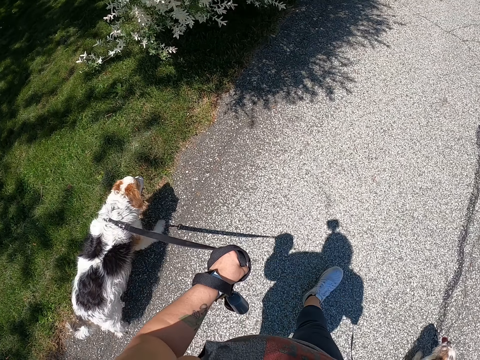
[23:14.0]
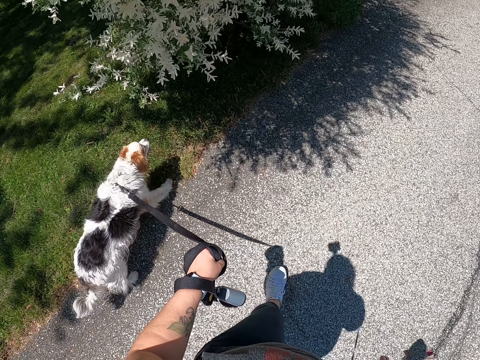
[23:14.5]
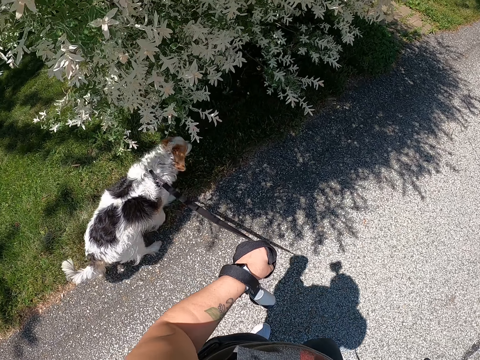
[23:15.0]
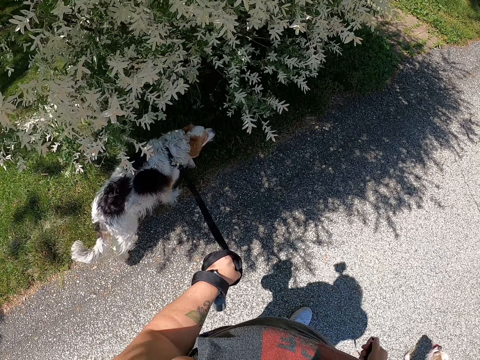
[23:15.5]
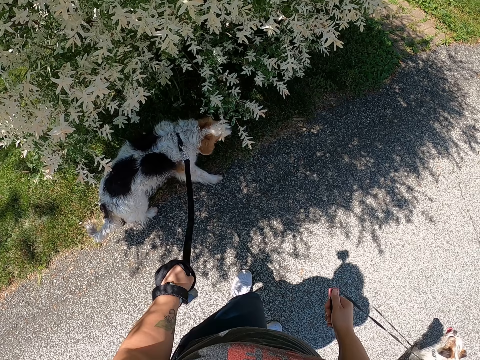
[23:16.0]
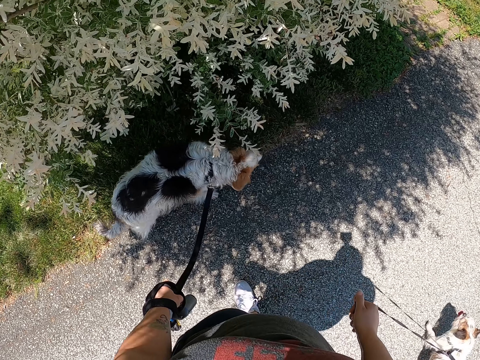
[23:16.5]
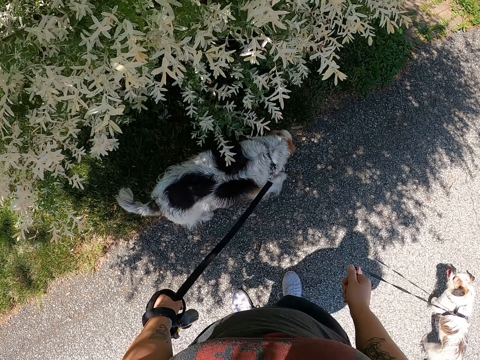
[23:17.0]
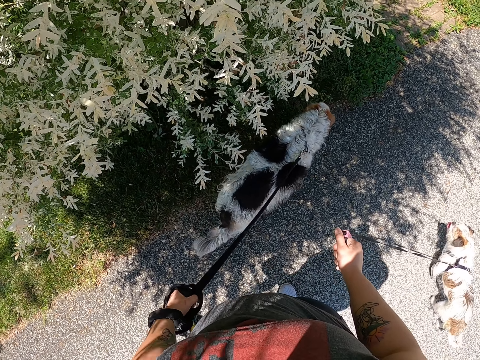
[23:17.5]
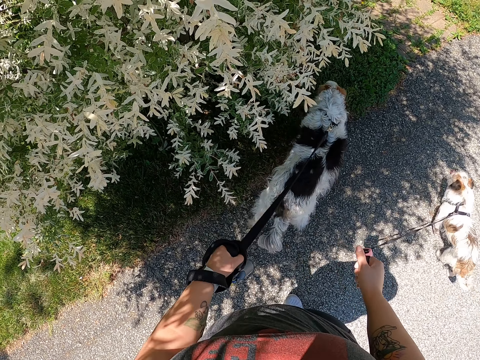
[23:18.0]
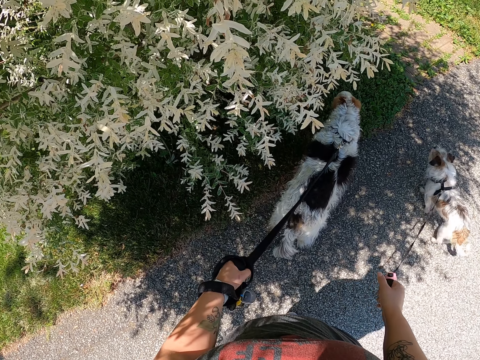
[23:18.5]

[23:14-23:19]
The camera wearer stops dogs on a shade.

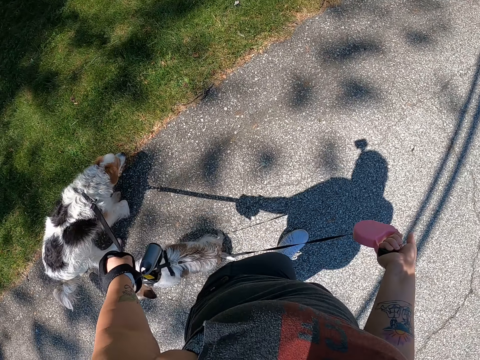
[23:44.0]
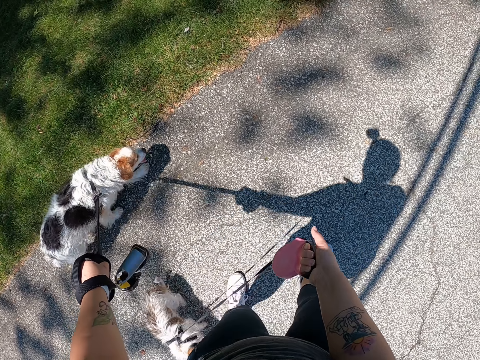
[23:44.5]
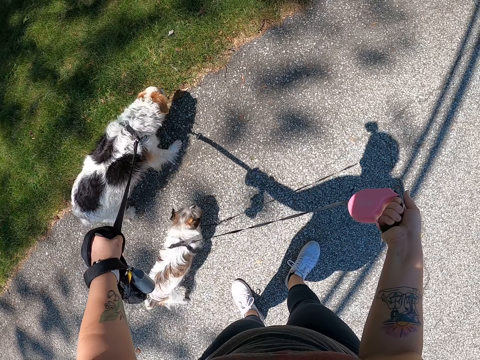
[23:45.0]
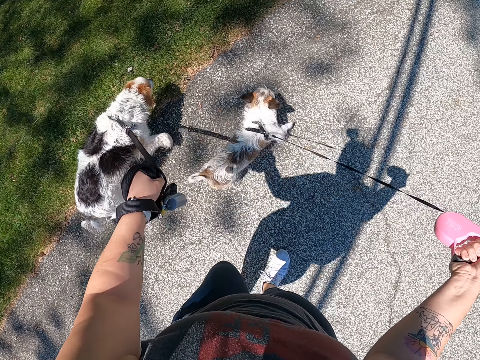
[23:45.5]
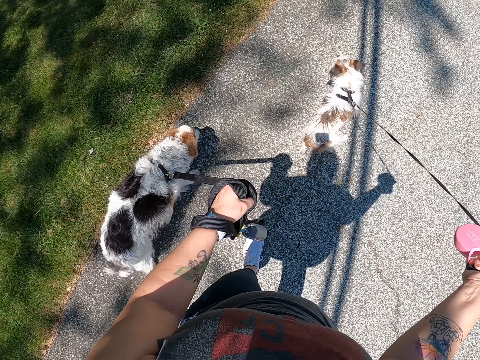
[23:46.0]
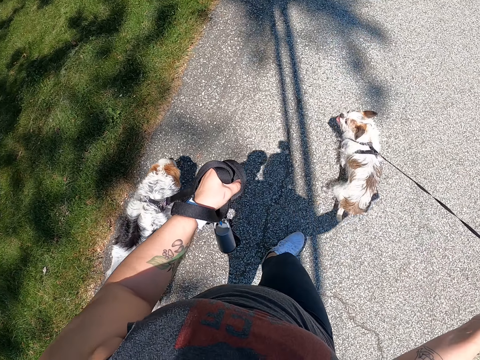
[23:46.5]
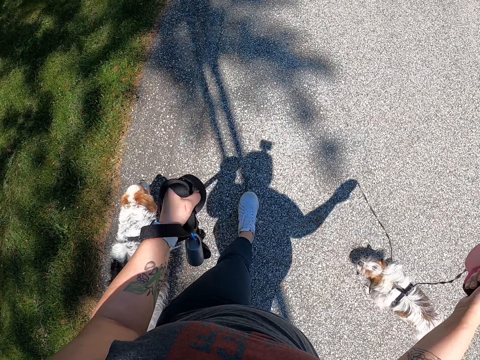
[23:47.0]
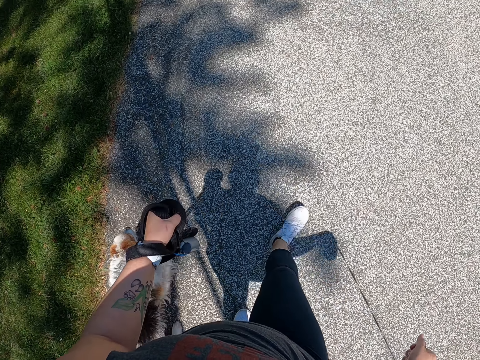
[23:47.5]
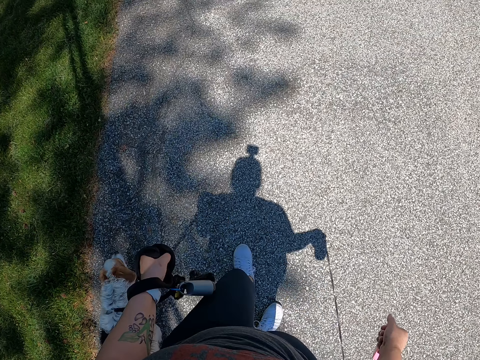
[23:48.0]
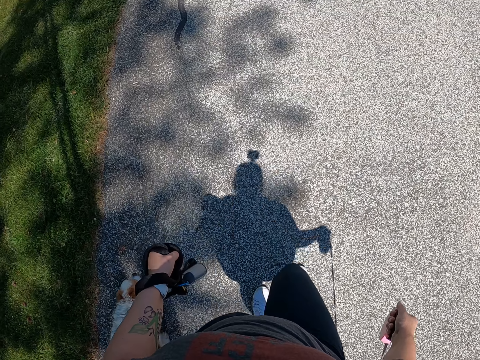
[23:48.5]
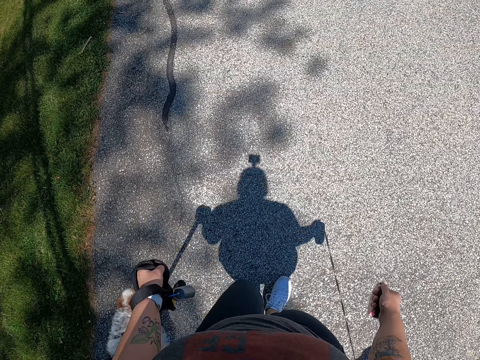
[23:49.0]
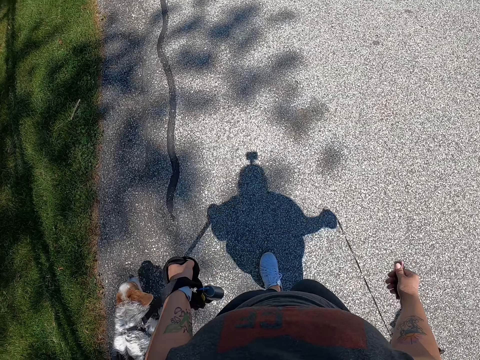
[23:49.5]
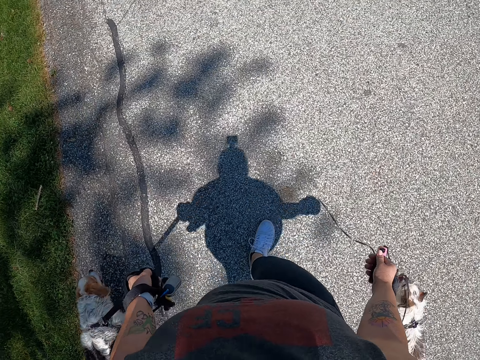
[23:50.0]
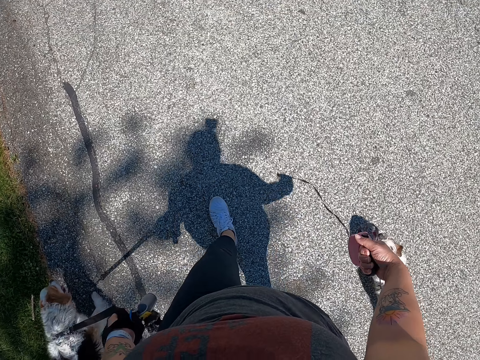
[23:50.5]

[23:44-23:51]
The camera wearer pulls the dog leash.

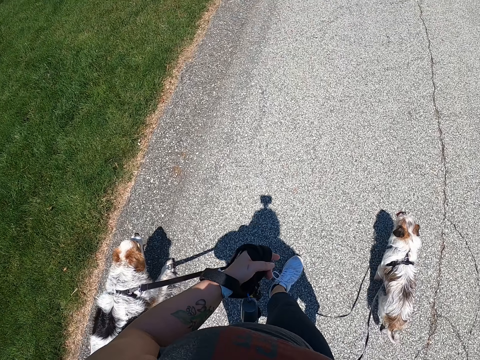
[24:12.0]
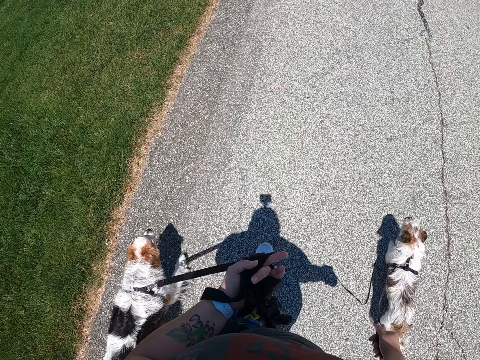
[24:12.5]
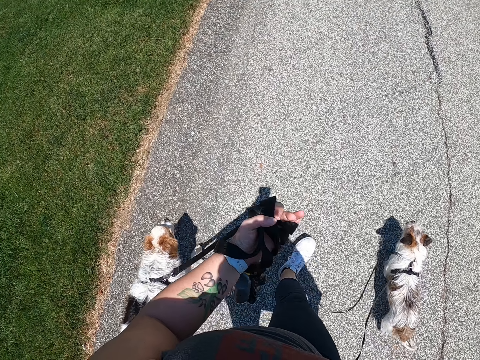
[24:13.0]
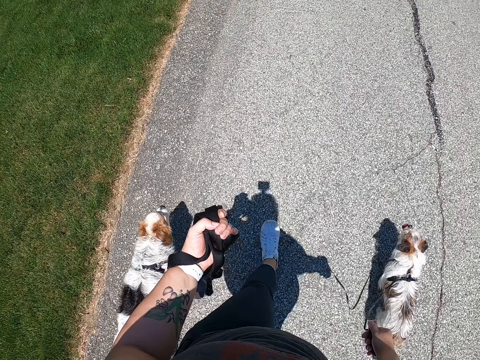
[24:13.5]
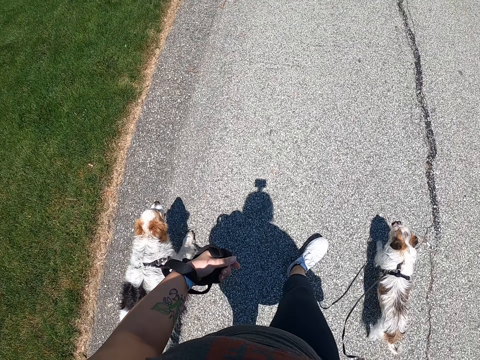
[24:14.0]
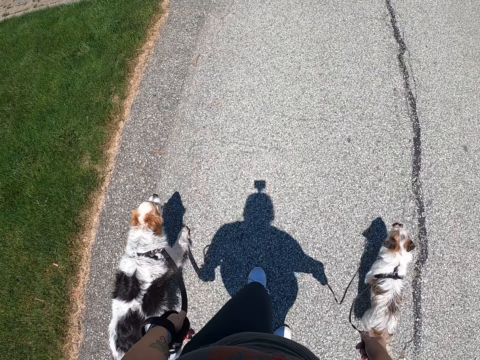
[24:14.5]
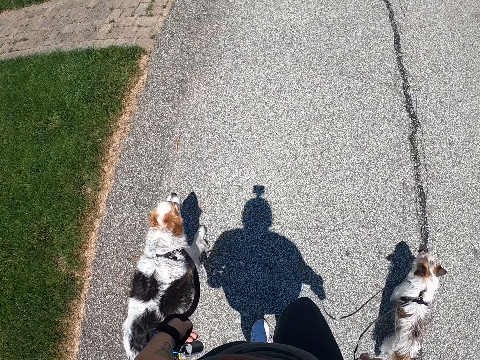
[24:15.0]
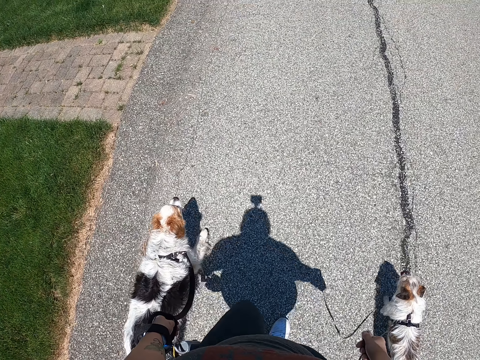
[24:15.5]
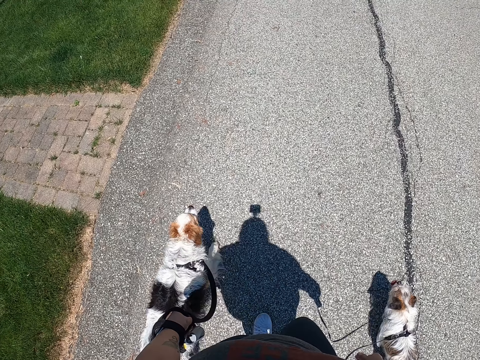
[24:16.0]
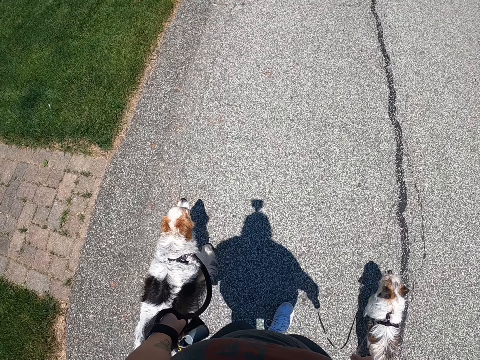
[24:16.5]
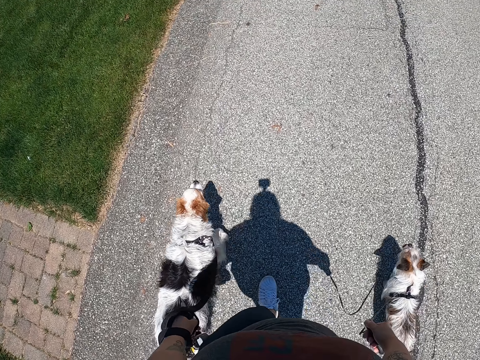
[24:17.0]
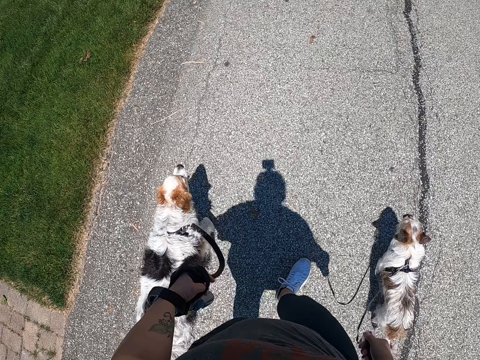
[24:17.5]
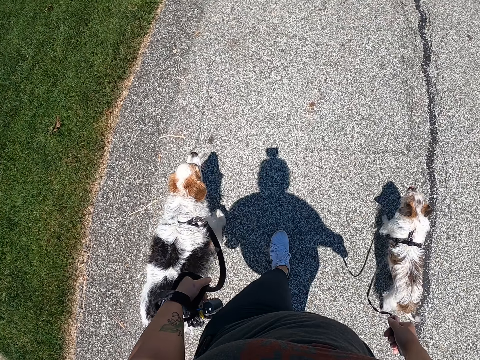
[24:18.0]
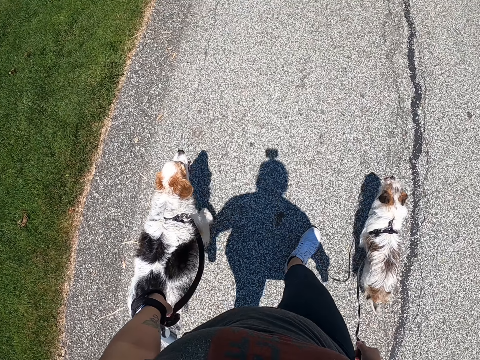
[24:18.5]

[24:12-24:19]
The camera wearer counts her fingers.

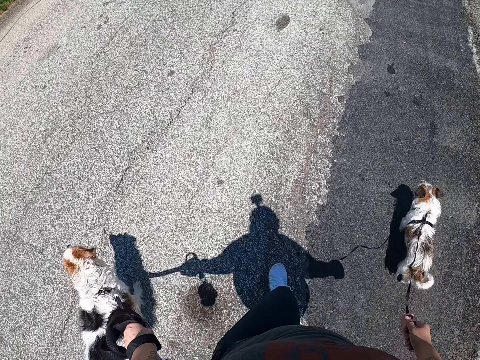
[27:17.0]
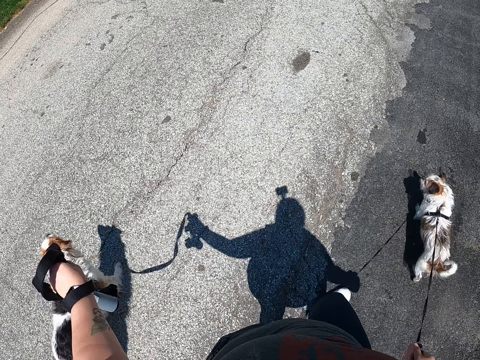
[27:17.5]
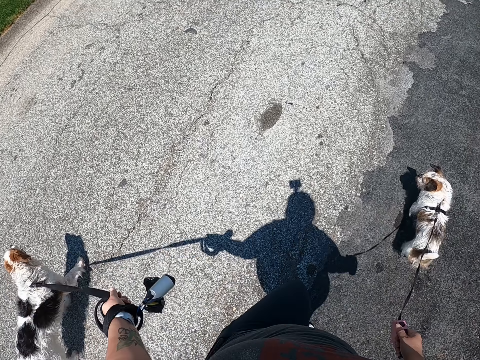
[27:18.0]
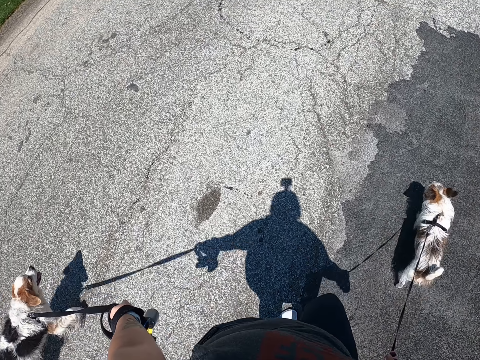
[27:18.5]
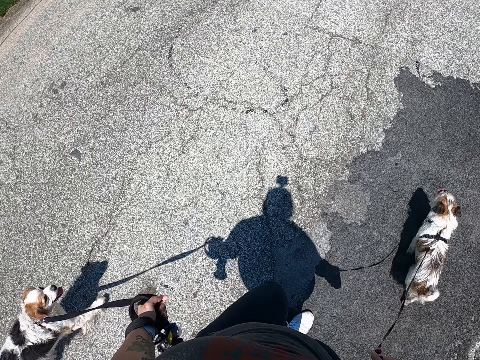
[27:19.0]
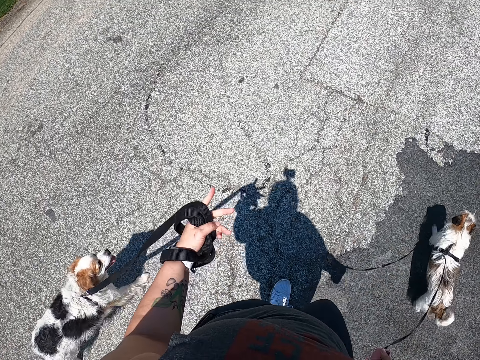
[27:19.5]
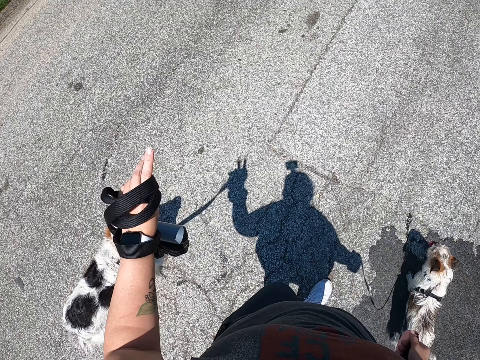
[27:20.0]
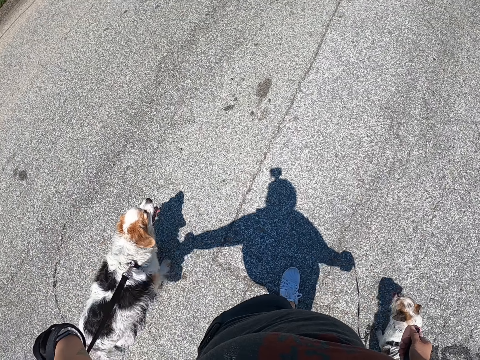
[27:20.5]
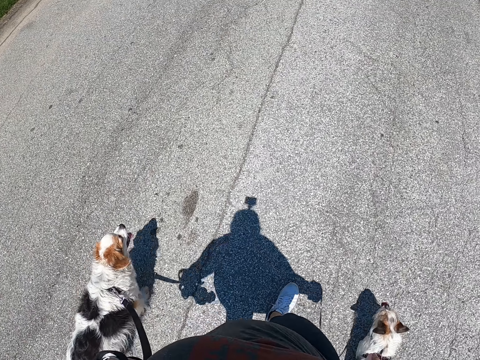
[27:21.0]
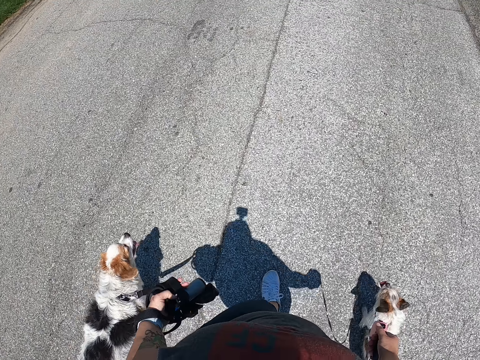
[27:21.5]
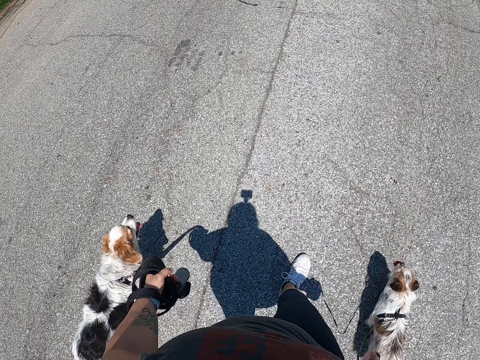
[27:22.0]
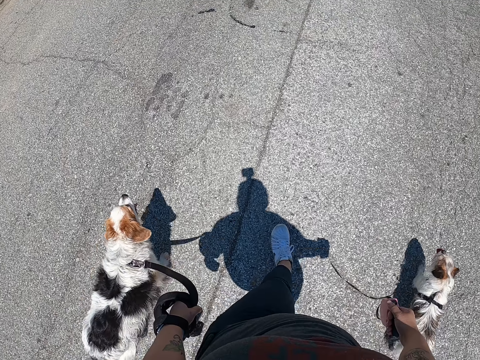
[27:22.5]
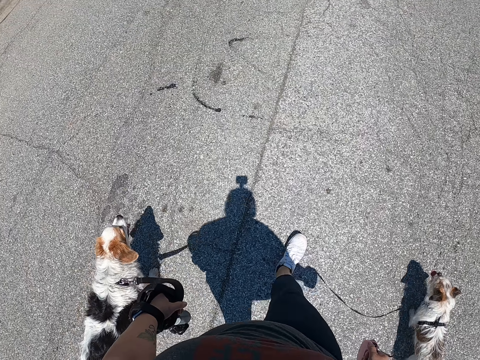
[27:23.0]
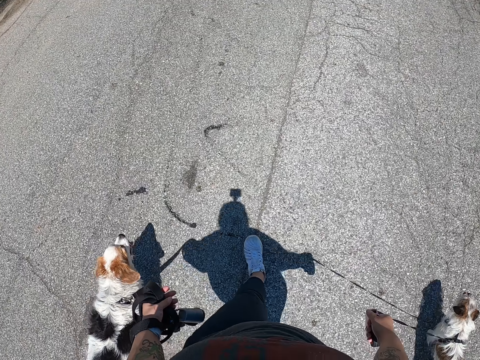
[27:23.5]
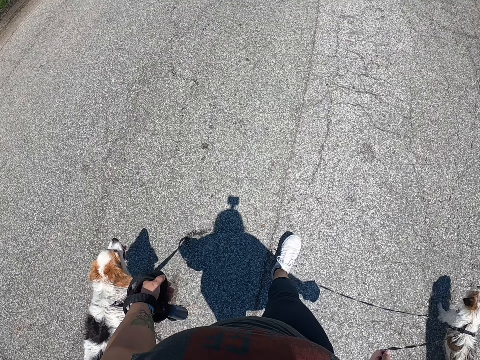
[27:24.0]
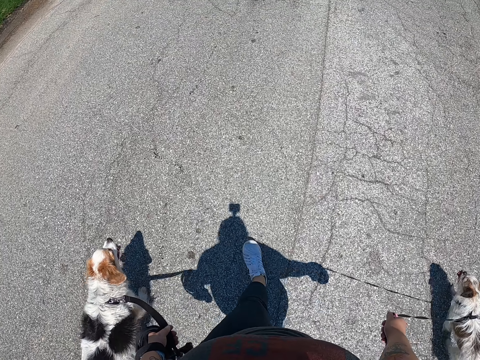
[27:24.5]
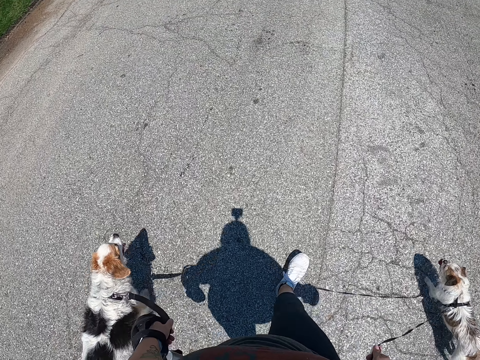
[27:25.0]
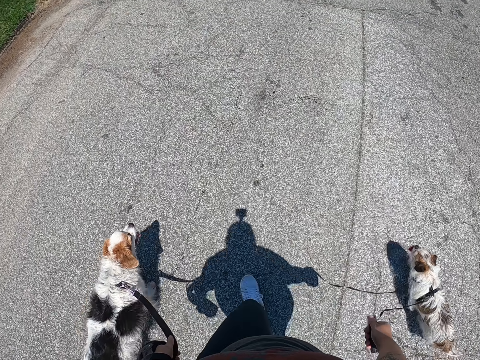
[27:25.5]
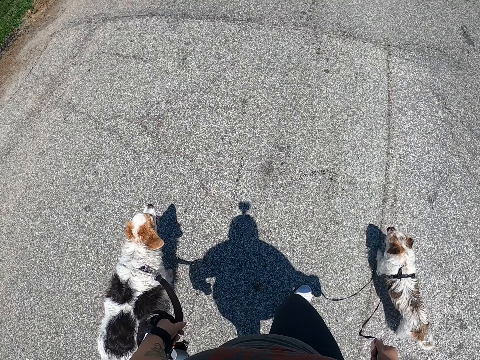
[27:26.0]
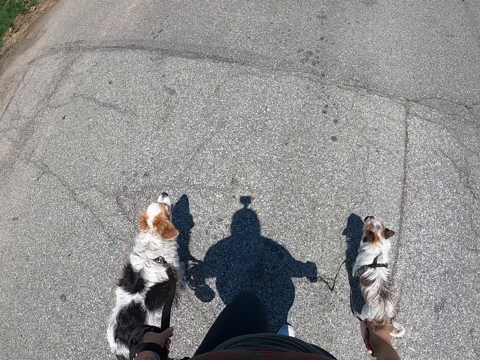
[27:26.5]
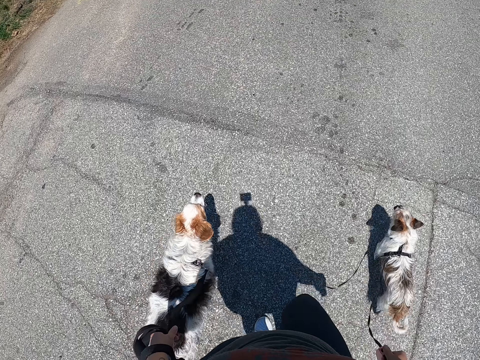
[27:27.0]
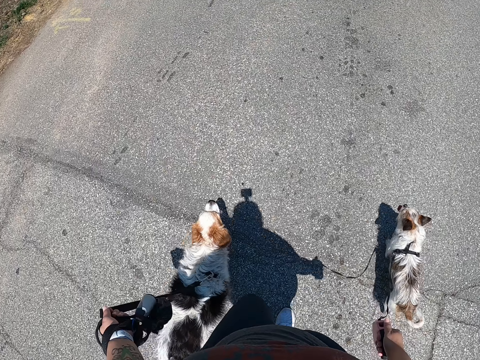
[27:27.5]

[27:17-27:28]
The camera wearer adjusts the dog leash on her left hand. She rolls the leash on her hand. The camera wearer's dog walks on the road.
